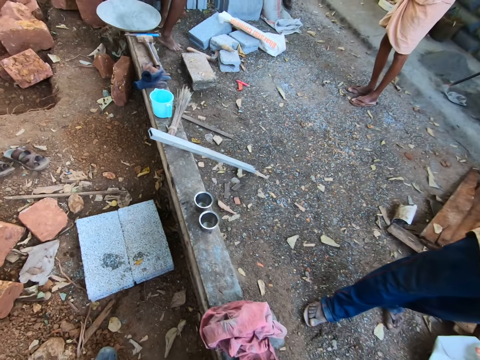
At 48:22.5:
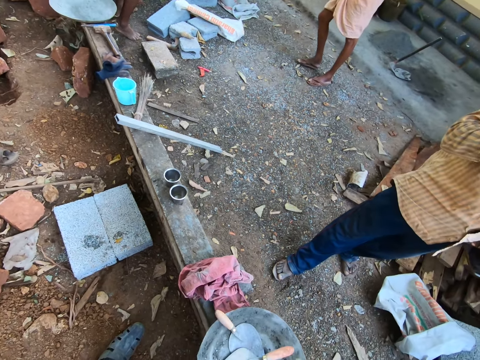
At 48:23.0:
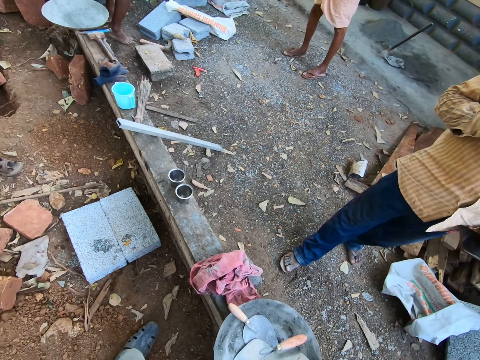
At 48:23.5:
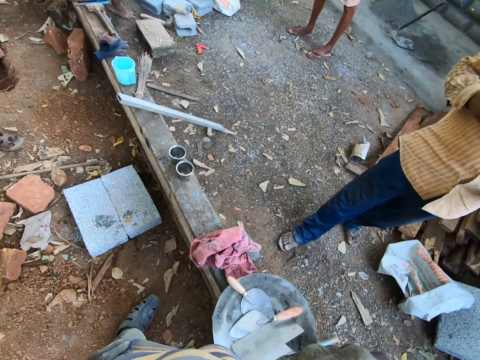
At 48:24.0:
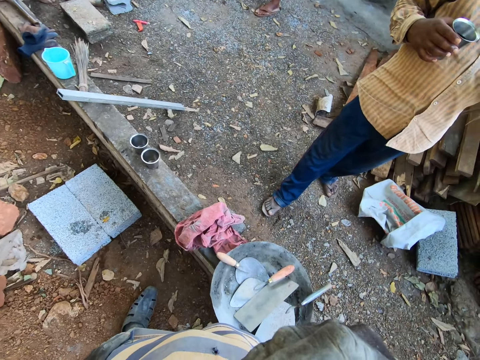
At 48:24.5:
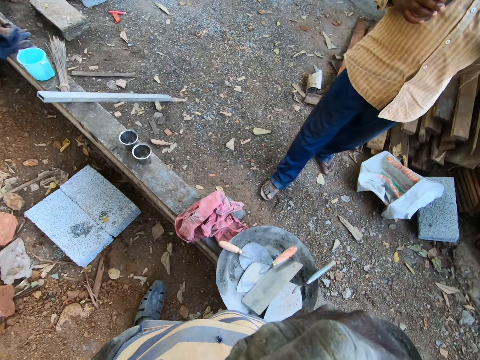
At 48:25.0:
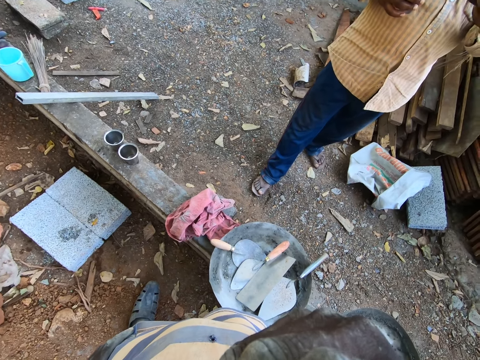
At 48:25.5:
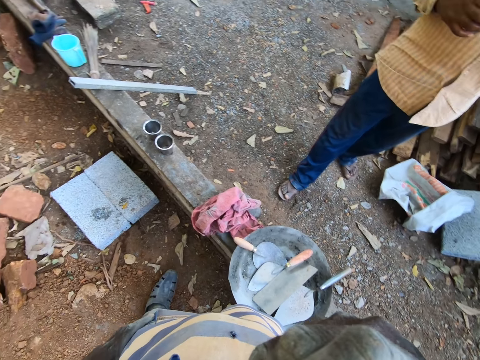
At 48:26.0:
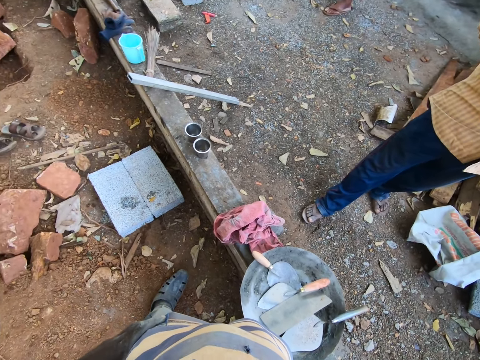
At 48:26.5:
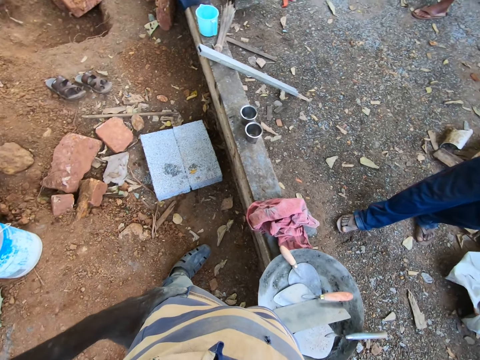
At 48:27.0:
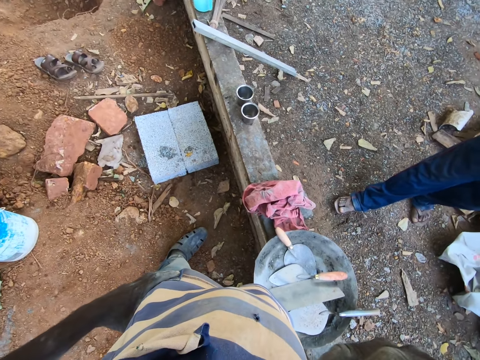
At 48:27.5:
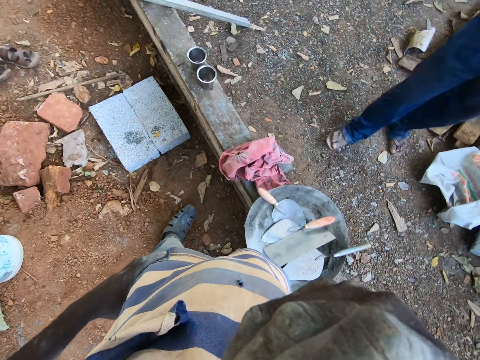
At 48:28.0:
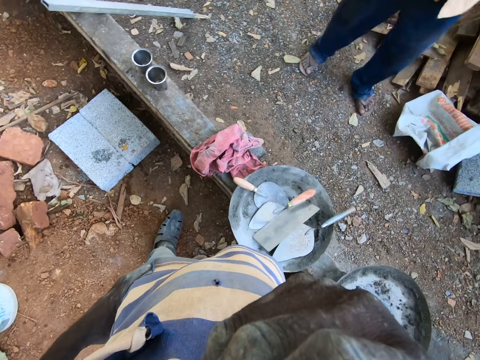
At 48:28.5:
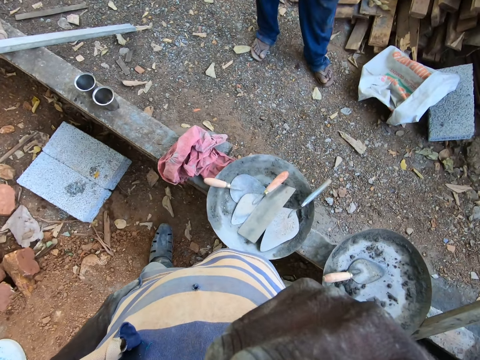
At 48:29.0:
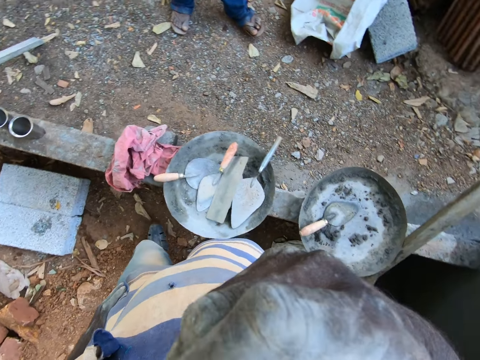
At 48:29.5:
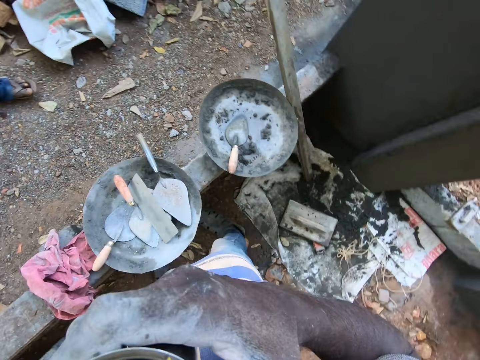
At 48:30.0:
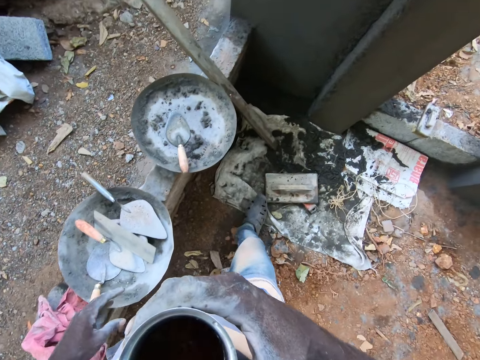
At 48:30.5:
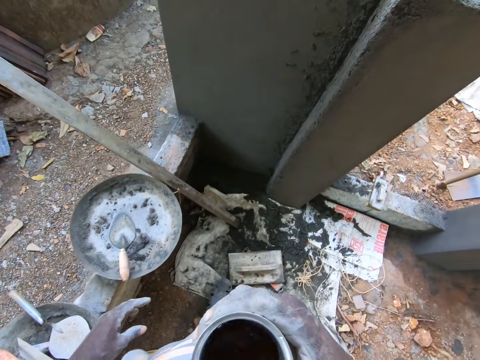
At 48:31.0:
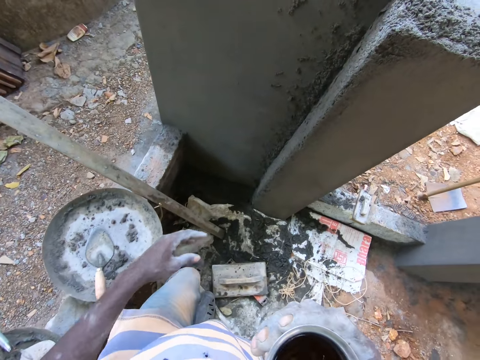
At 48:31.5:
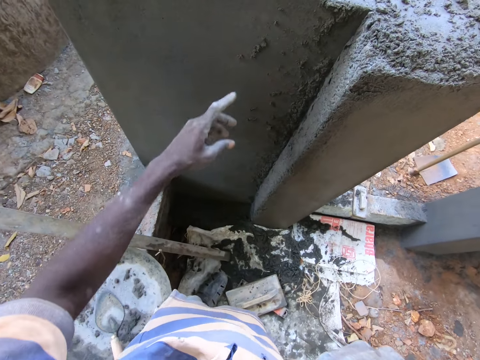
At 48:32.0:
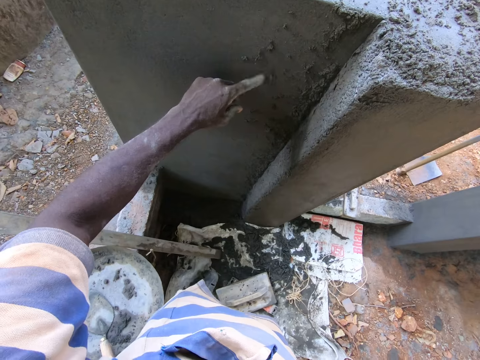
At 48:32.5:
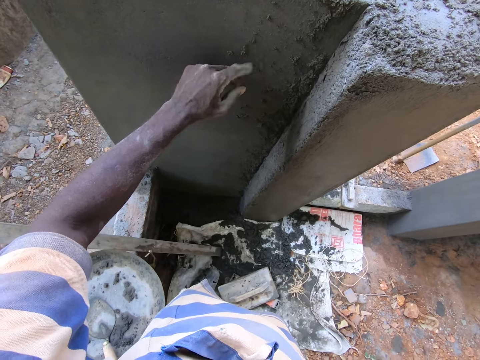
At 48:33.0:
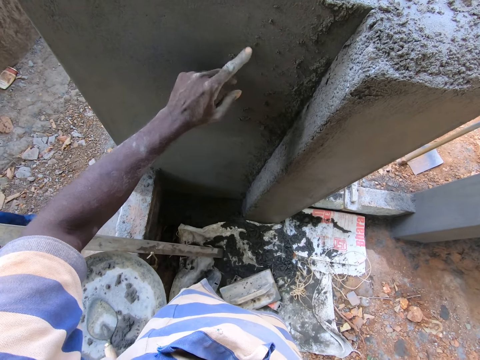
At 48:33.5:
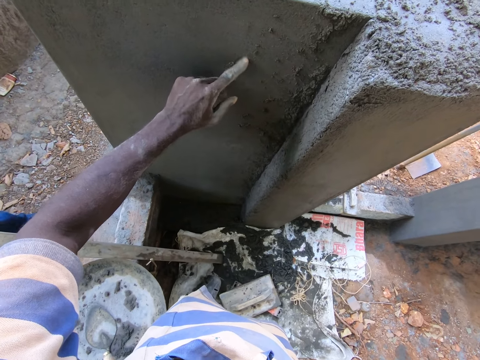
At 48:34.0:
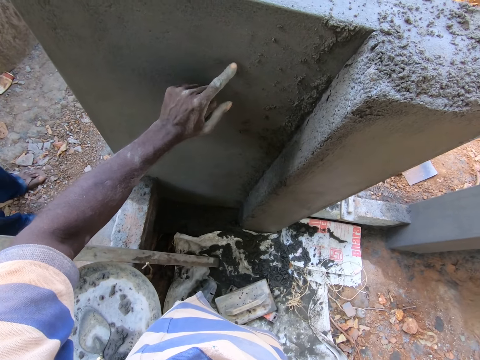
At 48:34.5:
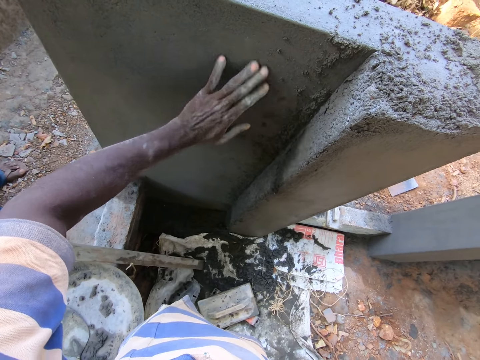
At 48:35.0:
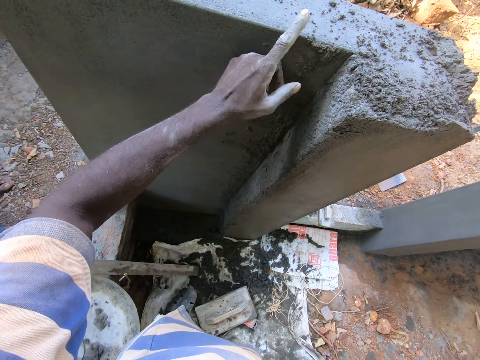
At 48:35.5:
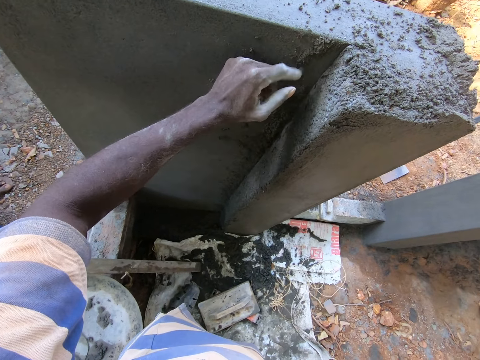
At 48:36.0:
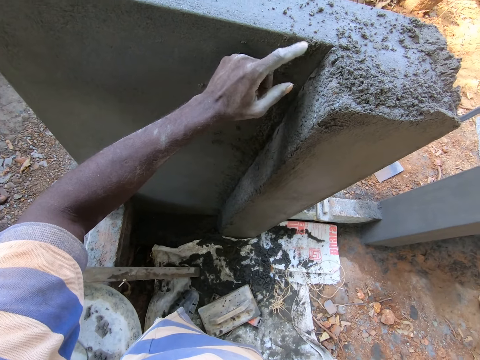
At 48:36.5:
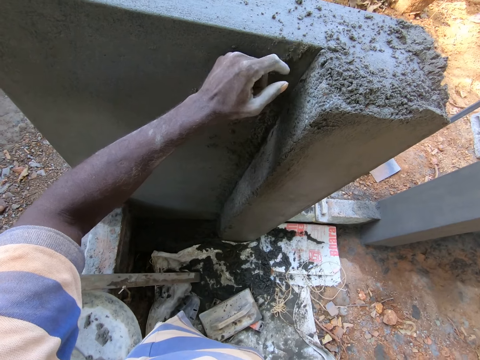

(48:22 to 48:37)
The camera wearer drinks a drink. He removes cement from the wall with his left hand.

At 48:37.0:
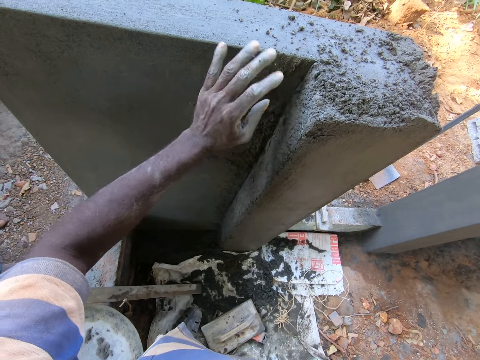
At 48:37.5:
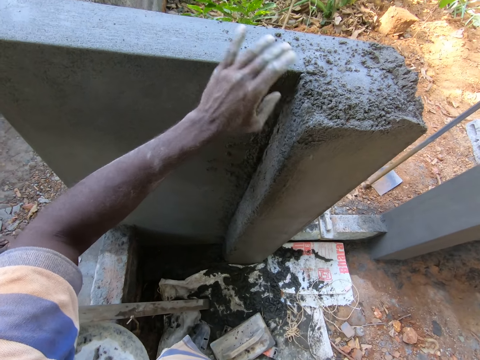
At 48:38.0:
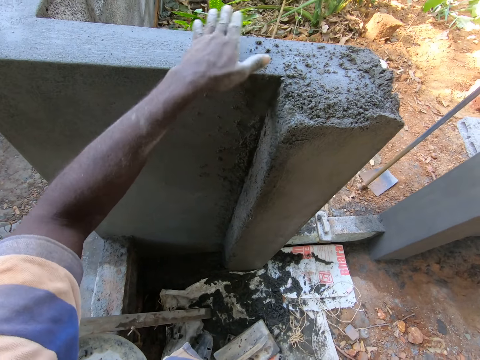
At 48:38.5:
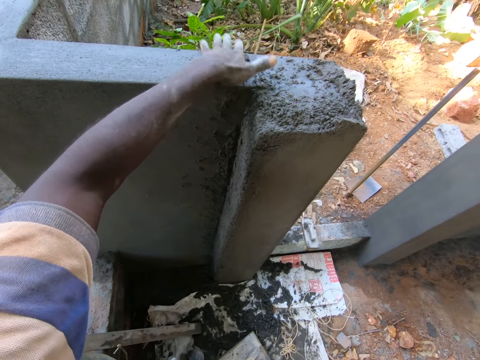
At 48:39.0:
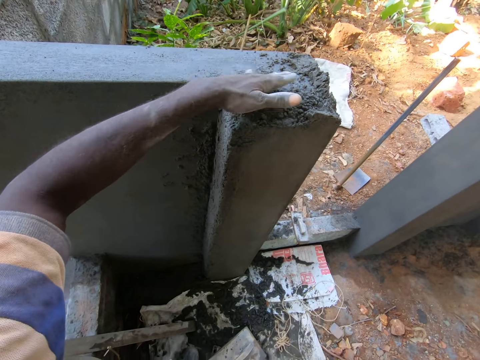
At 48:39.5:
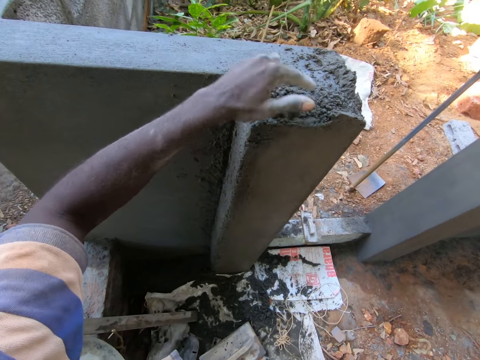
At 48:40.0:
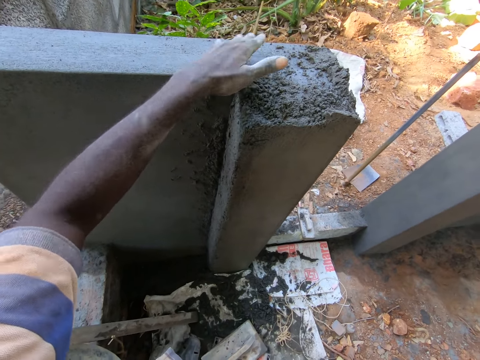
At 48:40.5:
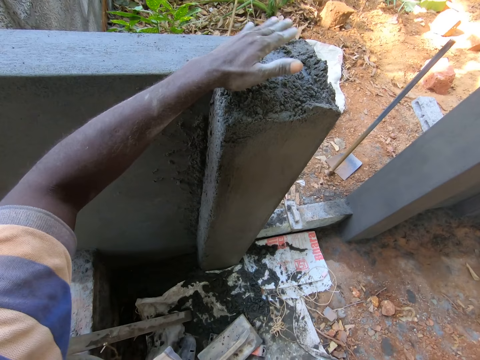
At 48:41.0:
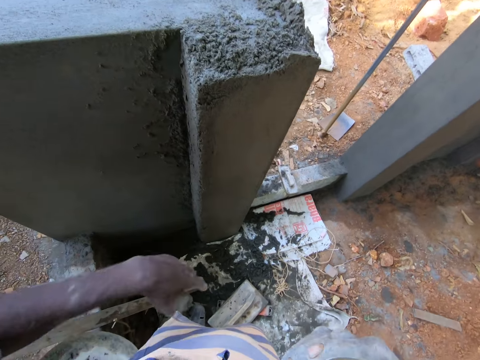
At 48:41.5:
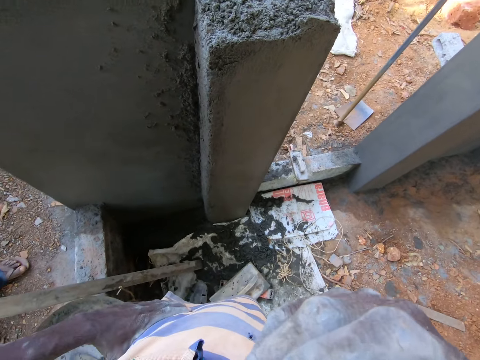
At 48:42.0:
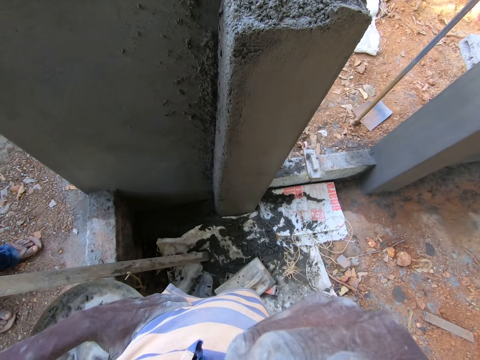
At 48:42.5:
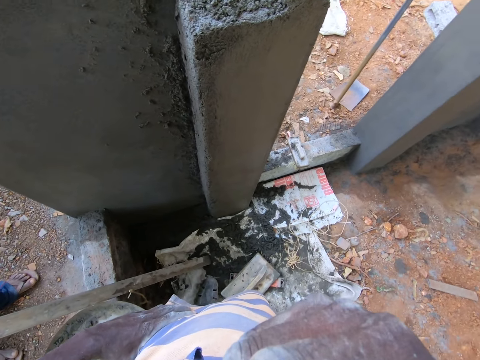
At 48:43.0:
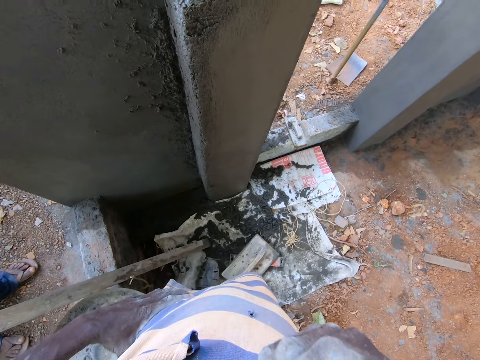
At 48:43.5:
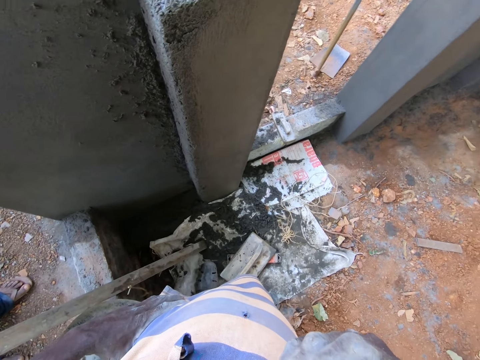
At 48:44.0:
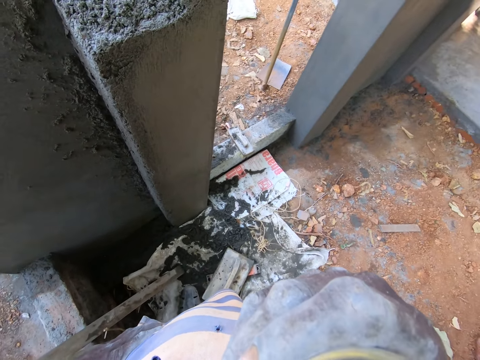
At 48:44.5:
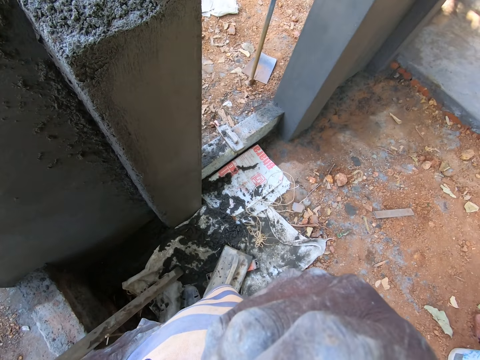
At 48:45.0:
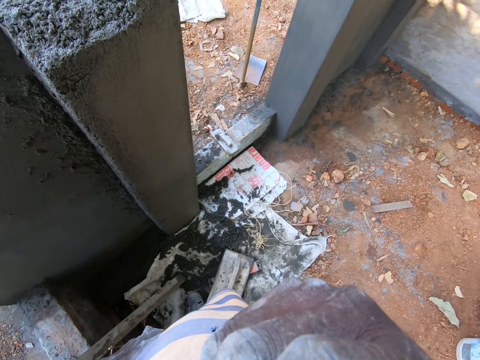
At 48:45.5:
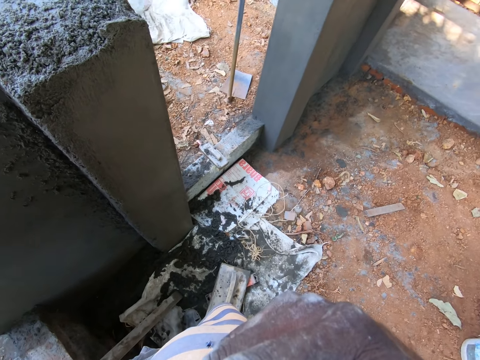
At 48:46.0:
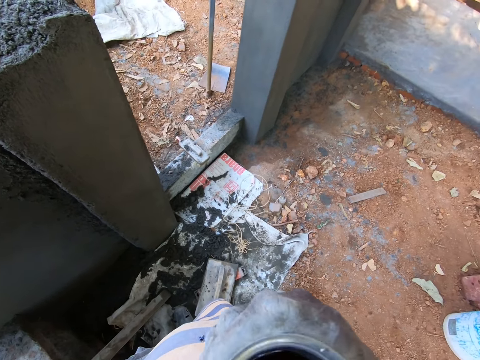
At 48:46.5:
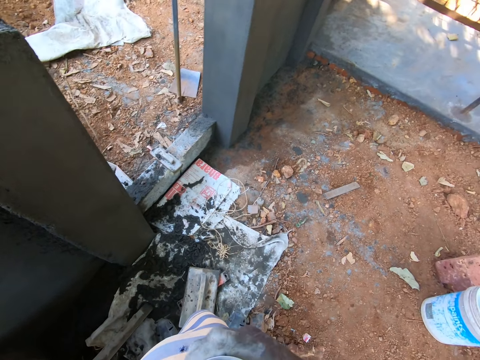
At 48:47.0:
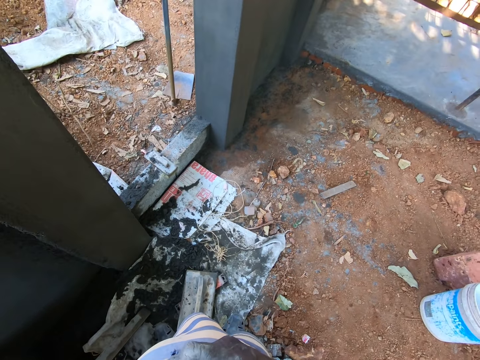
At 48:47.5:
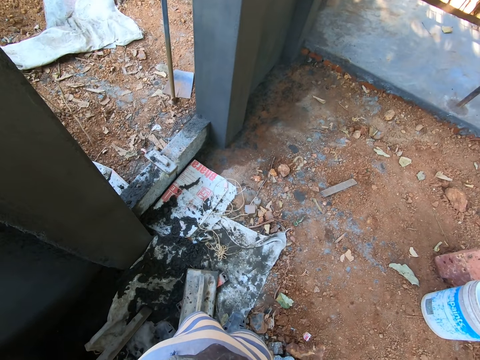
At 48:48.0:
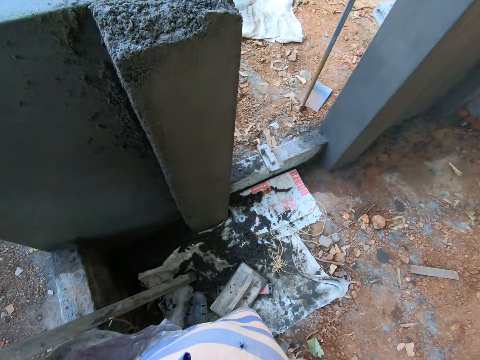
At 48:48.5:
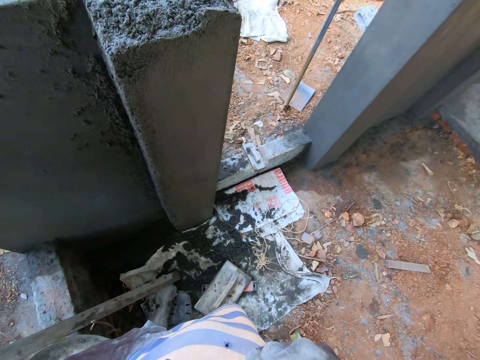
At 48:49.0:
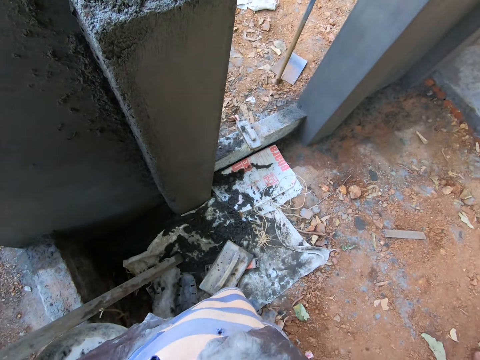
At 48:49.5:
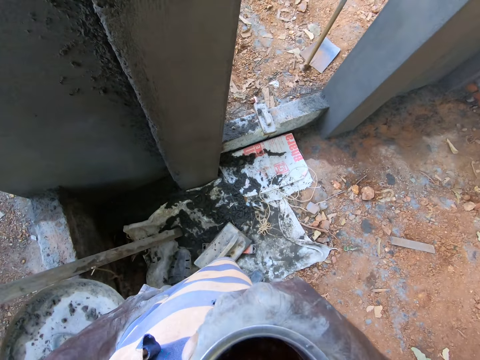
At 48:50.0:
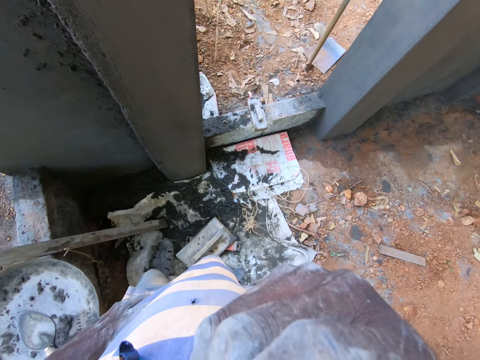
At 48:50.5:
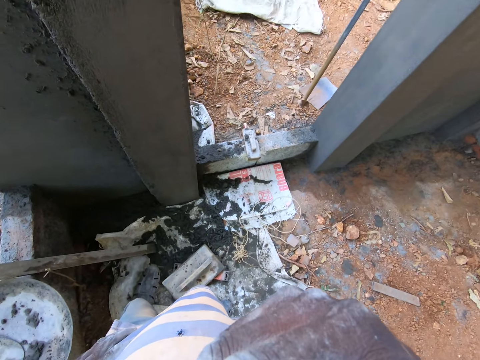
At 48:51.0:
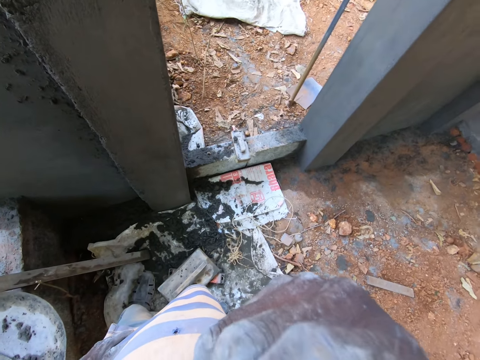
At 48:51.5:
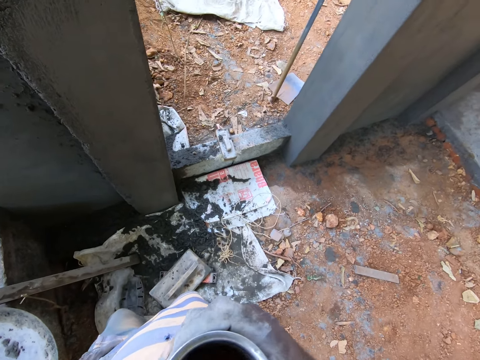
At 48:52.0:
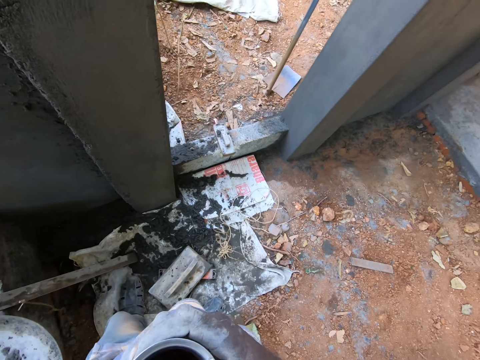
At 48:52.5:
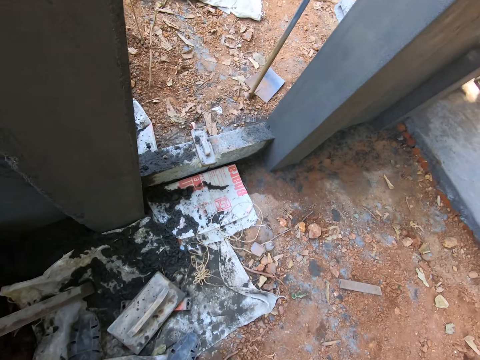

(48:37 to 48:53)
The camera wearer lifts his left hand from the wall. He drinks from the cup with his right hand.
